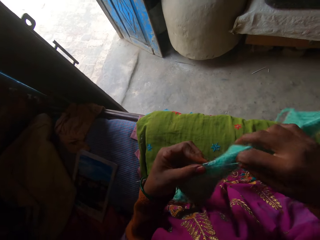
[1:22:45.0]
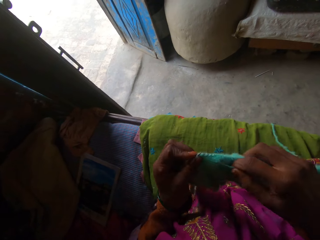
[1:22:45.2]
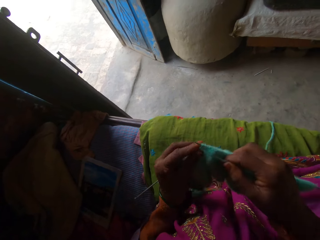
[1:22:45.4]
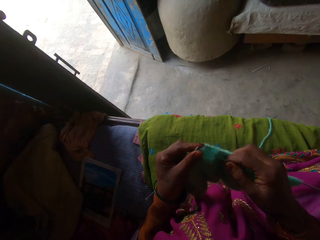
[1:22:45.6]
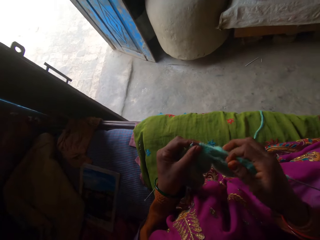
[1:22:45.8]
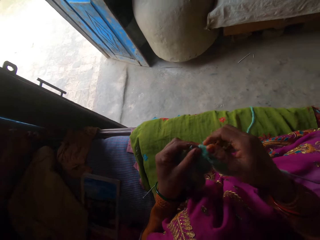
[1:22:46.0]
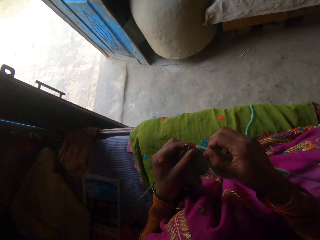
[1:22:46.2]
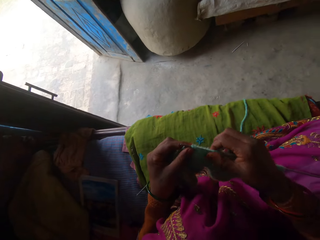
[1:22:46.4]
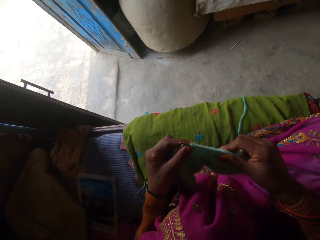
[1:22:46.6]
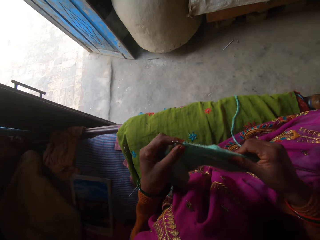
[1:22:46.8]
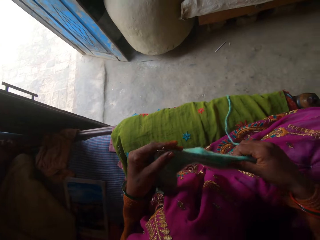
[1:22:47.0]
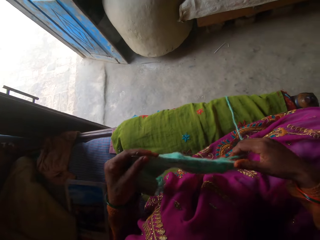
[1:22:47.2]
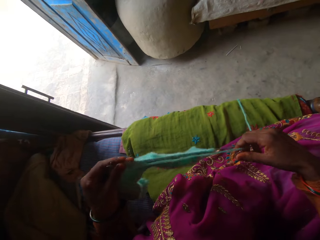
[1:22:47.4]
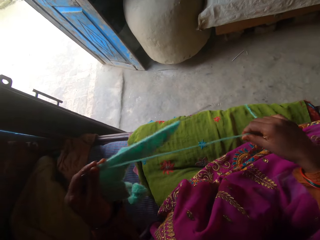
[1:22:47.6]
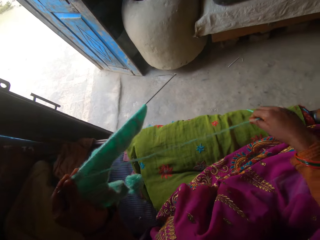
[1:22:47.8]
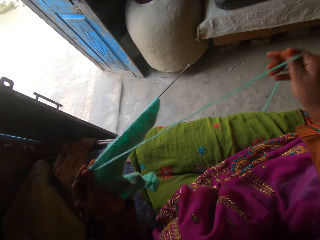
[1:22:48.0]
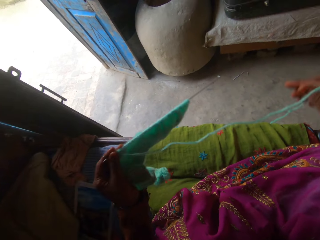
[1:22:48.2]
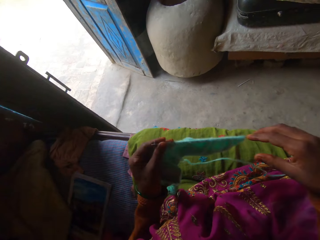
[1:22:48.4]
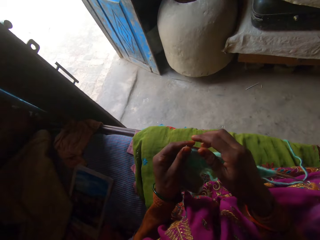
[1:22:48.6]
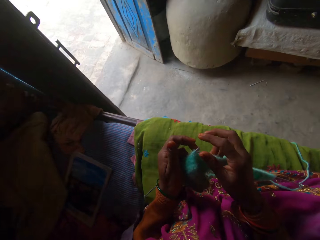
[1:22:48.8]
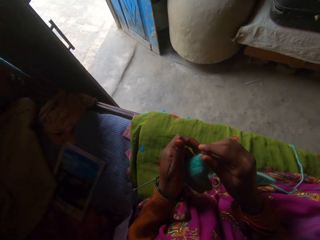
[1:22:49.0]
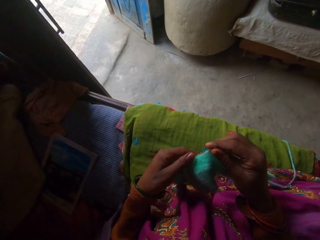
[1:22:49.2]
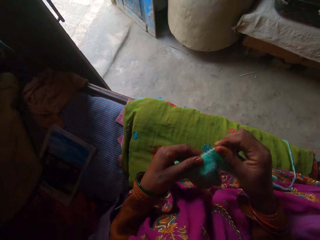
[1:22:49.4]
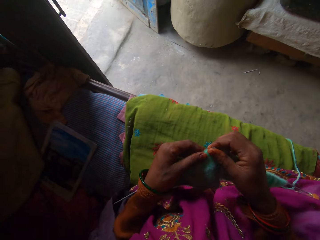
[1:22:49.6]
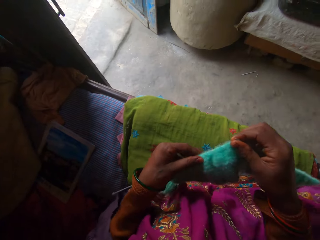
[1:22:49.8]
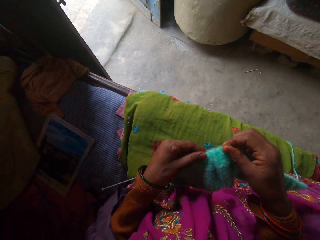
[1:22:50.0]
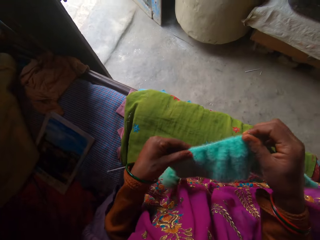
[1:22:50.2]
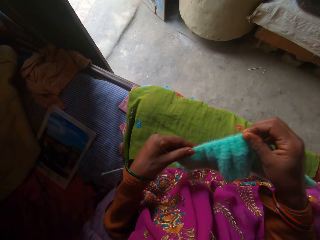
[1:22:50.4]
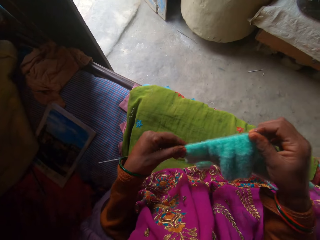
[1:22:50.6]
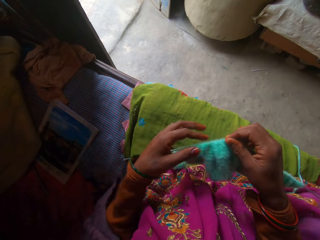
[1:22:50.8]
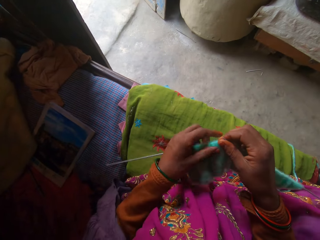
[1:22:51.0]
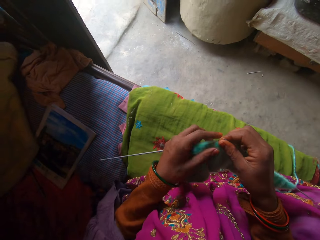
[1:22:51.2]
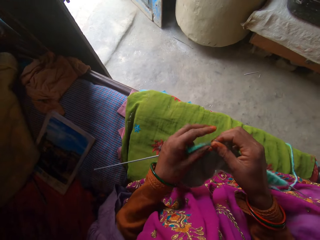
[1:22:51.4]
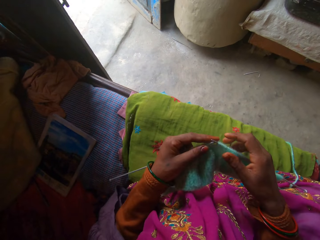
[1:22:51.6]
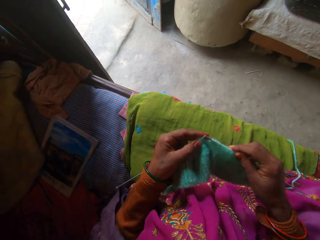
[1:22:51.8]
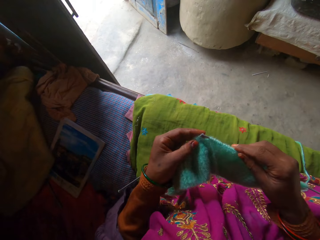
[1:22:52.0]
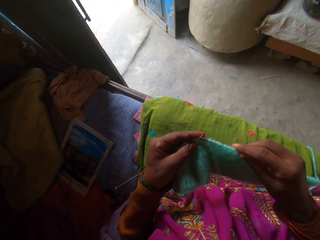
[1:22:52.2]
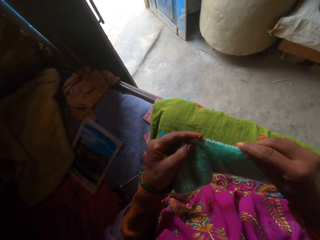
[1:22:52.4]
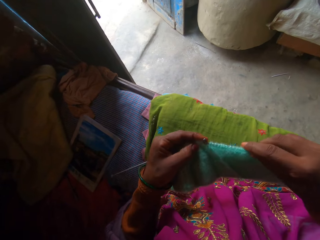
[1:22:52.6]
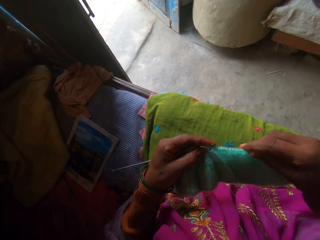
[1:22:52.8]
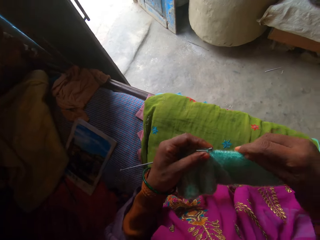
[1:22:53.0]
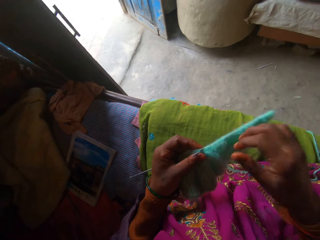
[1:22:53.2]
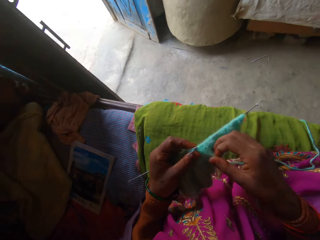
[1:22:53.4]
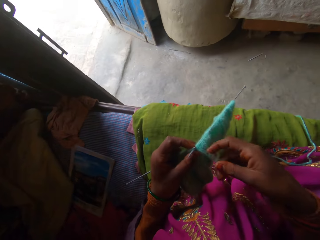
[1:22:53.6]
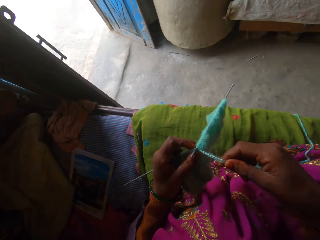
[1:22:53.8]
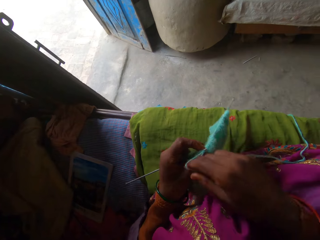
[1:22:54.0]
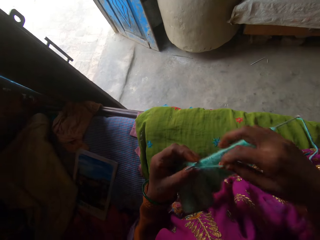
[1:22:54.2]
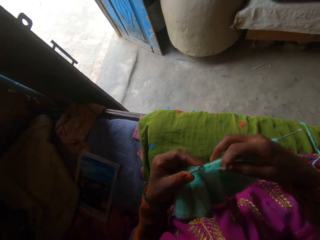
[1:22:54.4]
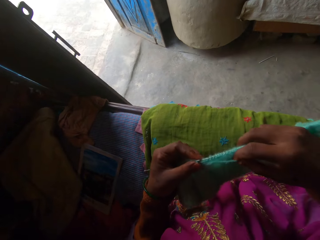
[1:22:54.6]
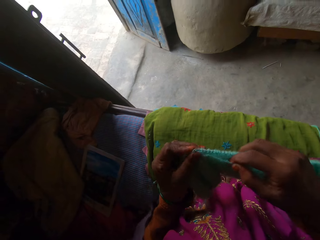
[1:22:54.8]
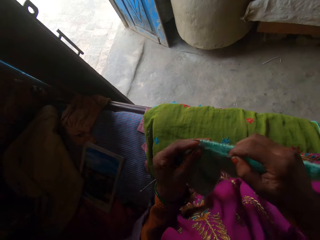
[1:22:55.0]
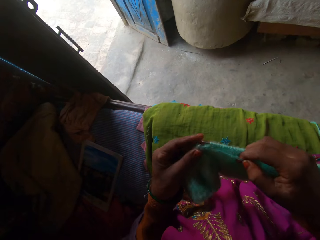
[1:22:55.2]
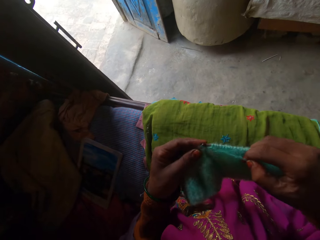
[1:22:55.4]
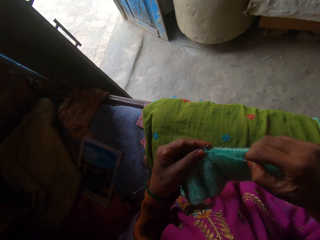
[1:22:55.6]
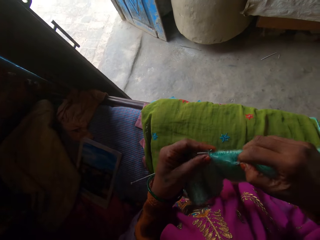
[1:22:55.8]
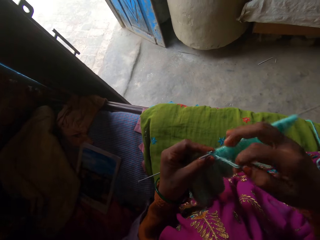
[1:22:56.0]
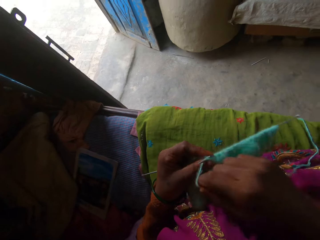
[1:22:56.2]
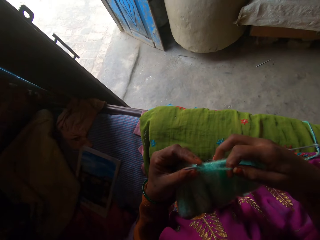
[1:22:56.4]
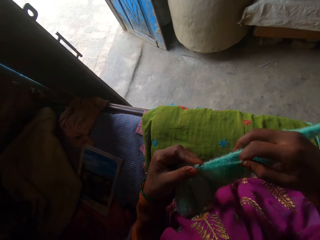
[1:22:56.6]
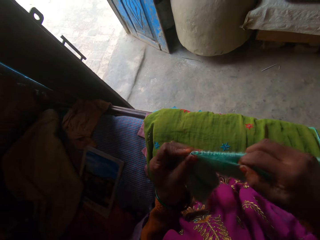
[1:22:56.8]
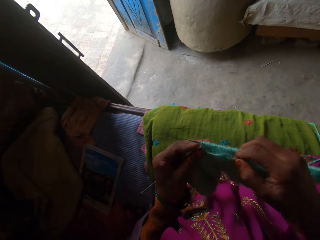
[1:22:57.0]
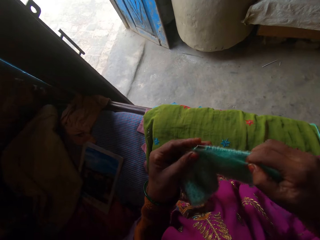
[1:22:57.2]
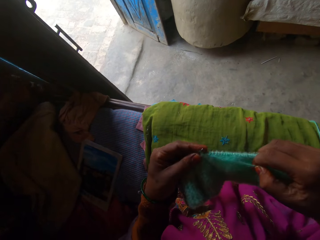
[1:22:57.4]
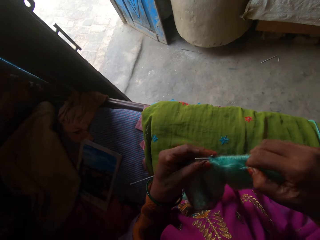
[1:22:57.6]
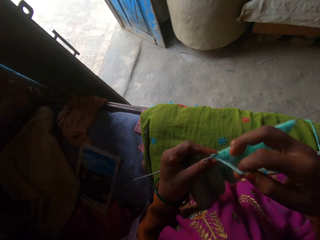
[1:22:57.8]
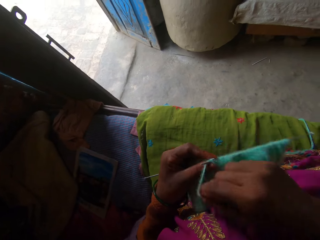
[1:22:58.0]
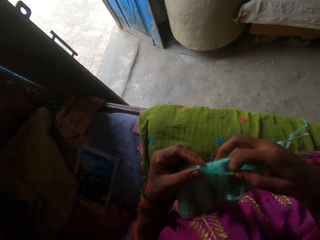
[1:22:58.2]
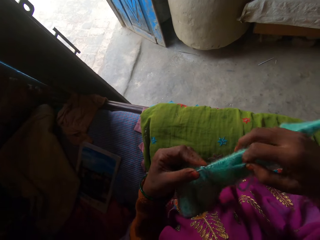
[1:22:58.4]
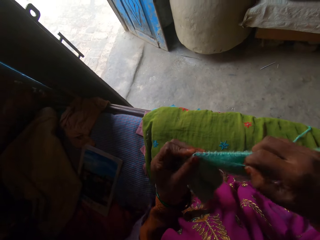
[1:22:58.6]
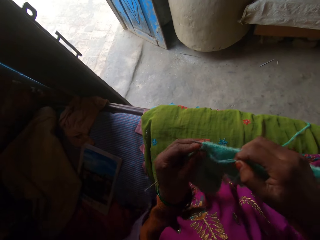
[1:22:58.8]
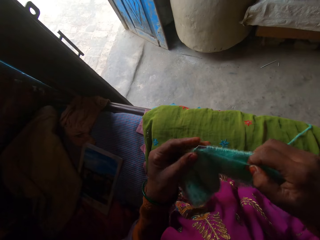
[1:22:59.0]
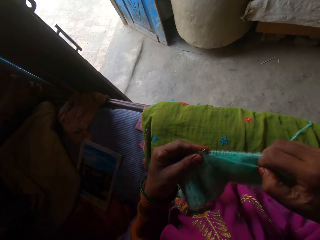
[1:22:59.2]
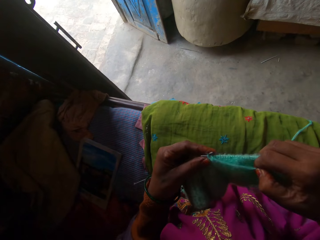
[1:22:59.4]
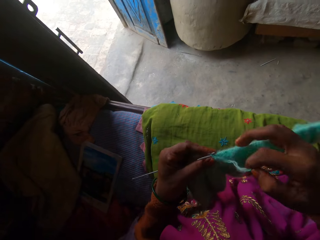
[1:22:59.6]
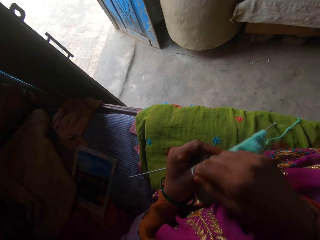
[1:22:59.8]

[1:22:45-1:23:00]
The camera wearer adjusts the crocheted cloth with her right hand. She pushes the fabric on the crochet. She pulls the wool with her right hand. She adjusts the crocheted cloth with her left hand. She moves the fabric on the crochet. She crochets with the wool and the crocheting needles in her hands. She adjusts the wool around the crocheting needle with her right hand. She crochets with the wool and the crocheting needles in her hands.

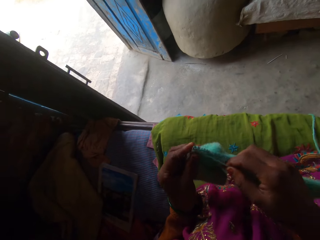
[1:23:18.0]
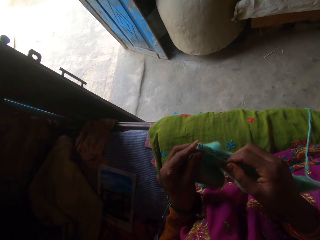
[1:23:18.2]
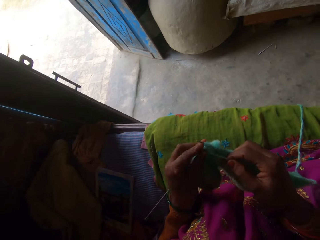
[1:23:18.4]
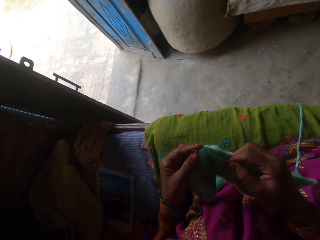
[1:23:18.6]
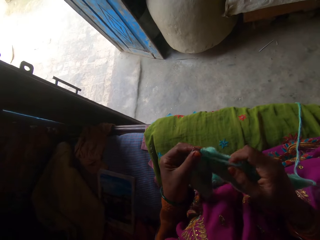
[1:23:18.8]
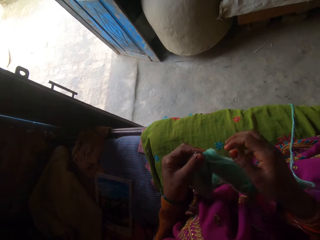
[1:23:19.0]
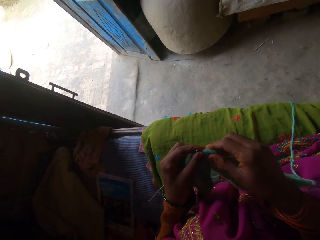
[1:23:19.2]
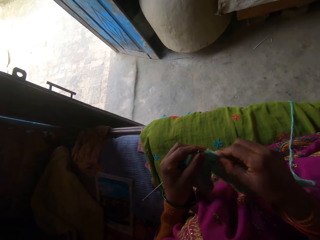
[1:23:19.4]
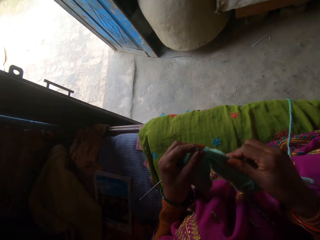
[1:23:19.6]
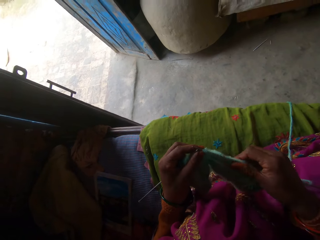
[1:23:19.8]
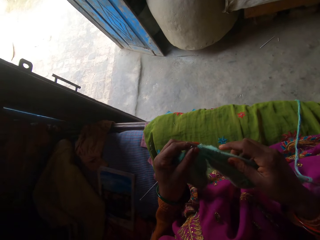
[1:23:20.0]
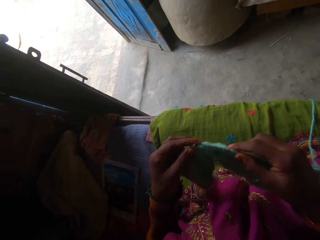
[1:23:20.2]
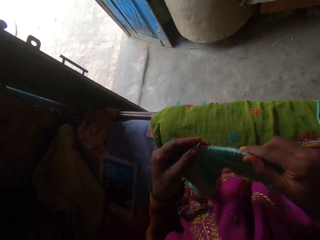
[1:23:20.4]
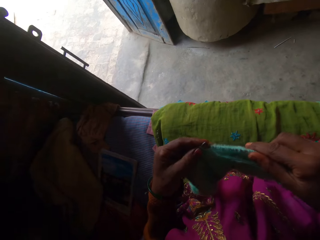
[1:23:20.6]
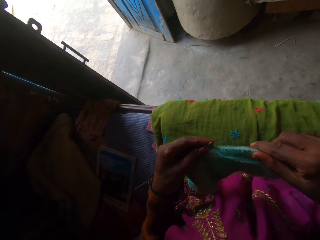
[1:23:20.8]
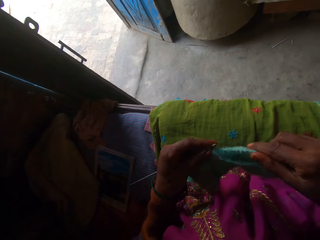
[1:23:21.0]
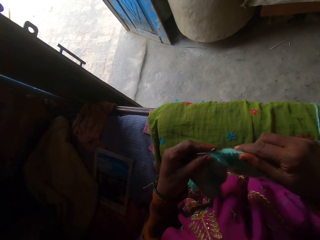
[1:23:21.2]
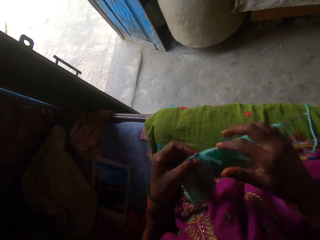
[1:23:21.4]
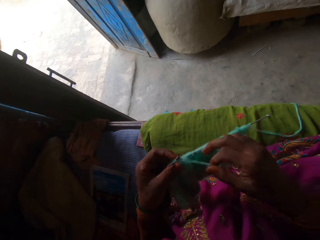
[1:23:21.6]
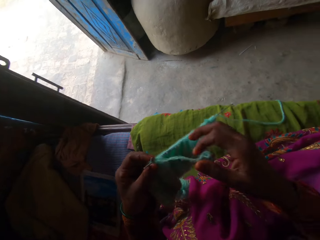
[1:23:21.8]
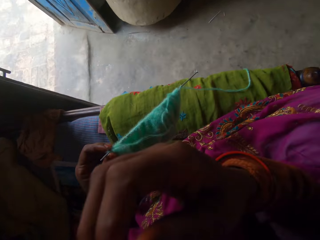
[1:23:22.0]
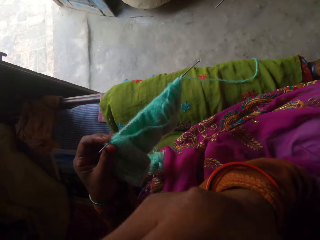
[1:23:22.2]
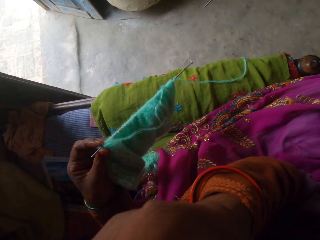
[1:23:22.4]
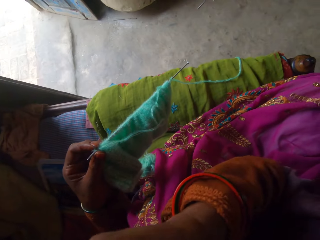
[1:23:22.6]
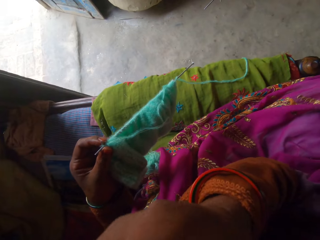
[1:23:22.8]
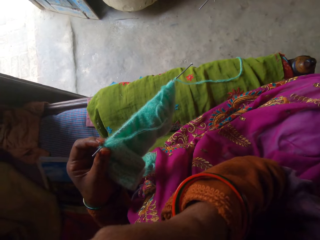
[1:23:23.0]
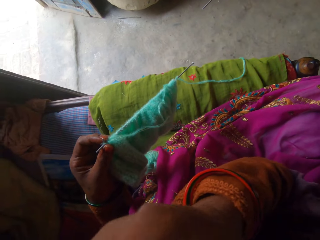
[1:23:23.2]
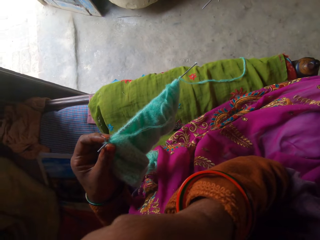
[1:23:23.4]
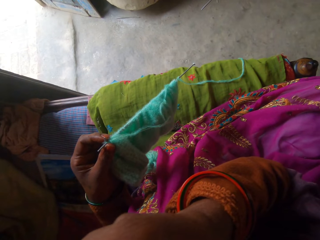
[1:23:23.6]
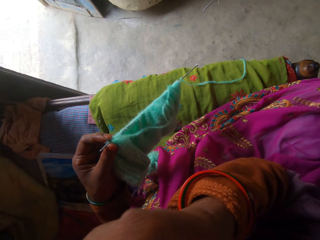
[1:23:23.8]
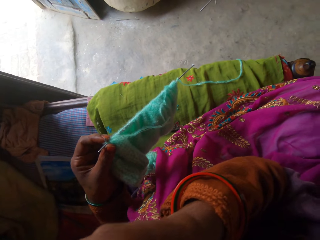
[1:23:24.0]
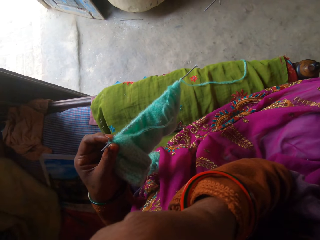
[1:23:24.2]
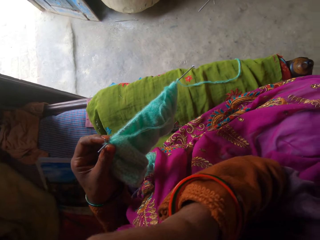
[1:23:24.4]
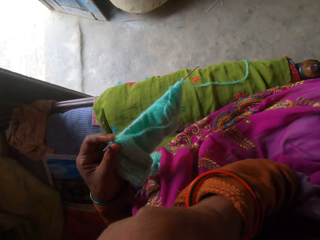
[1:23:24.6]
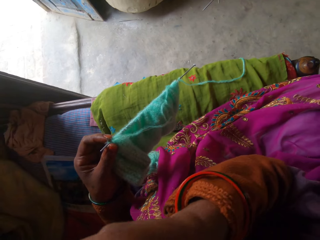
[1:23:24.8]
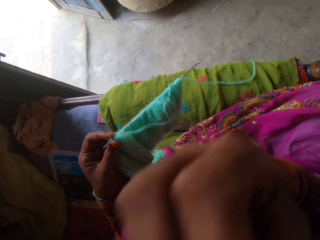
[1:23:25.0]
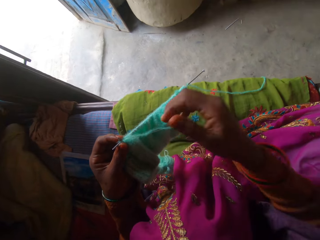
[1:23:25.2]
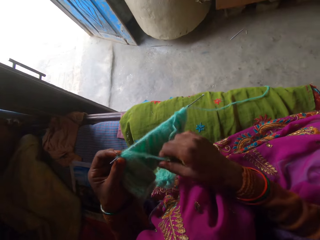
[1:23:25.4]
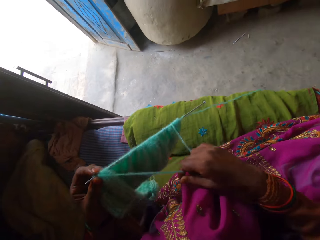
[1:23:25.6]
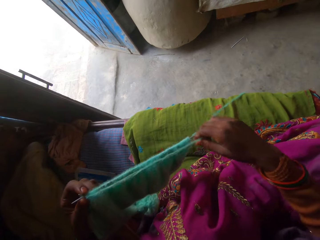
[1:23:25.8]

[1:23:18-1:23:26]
The camera wearer adjusts the crocheted cloth on the crochet with her right hand. She holds the crocheting needle and the crocheted cloth with her left hand. She touches her face with her right hand. She weaves the fabric.
